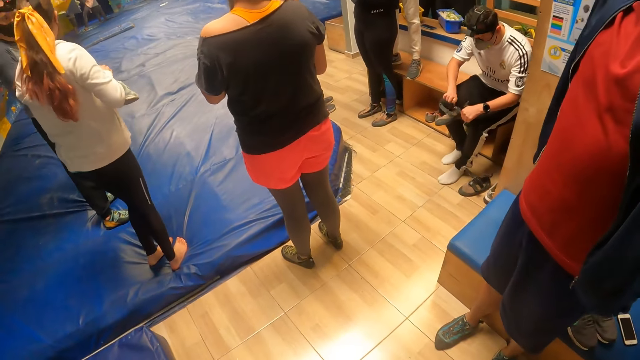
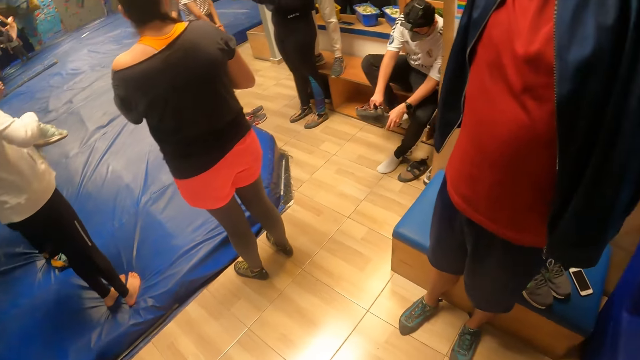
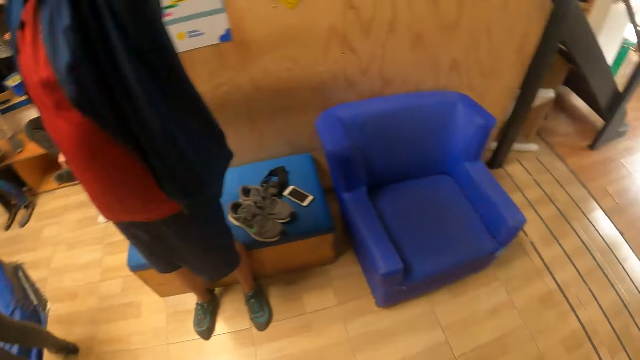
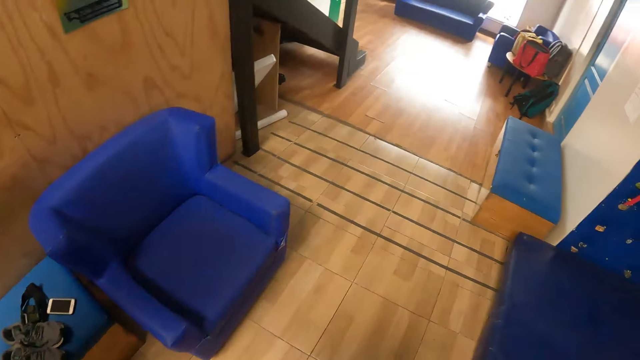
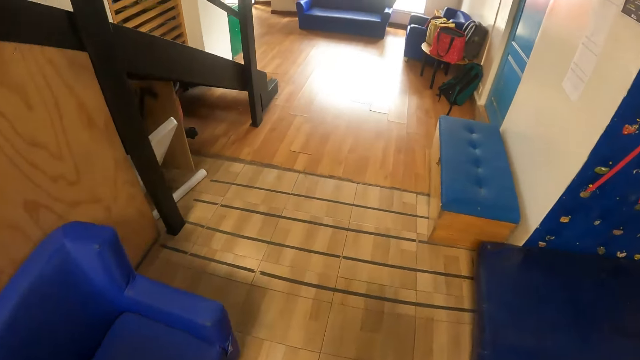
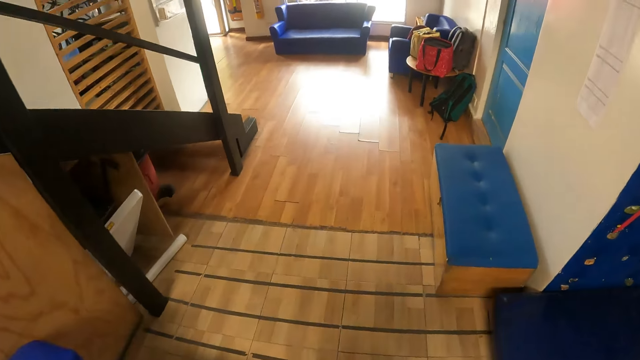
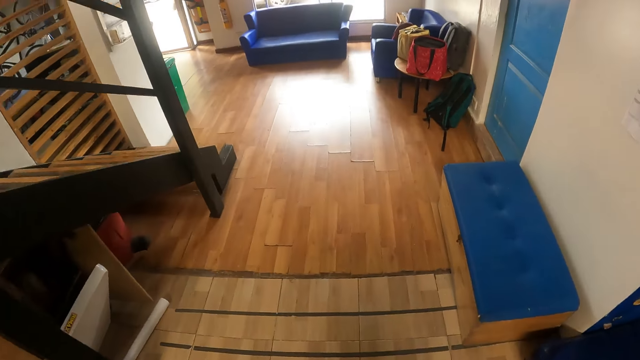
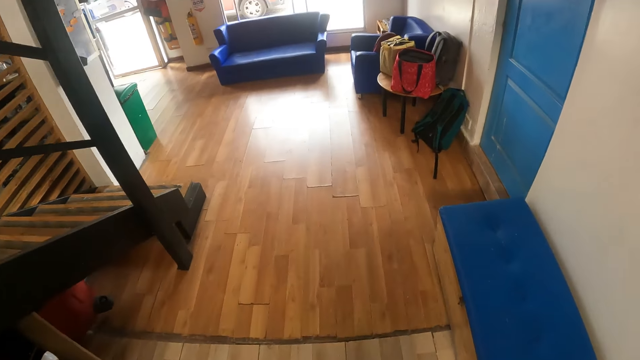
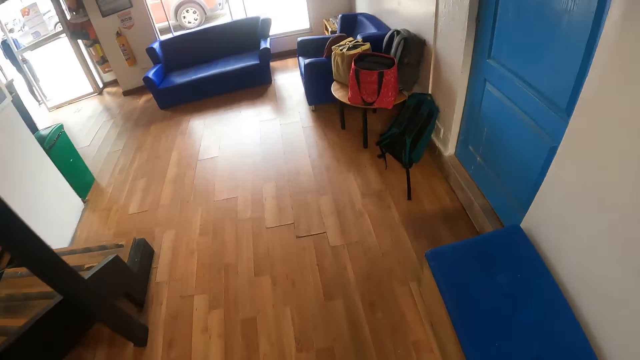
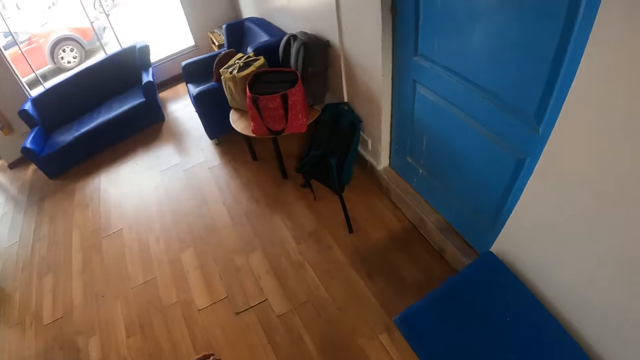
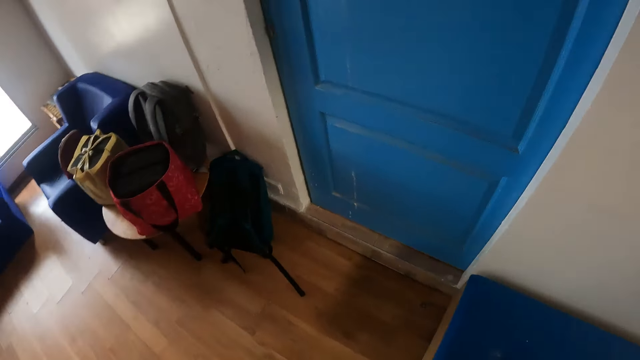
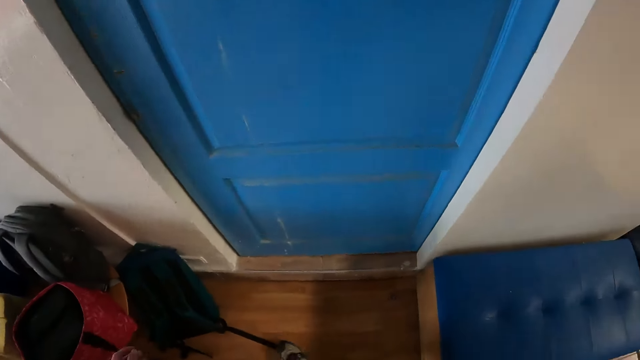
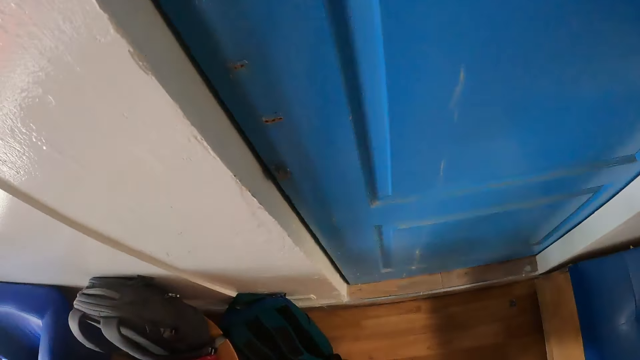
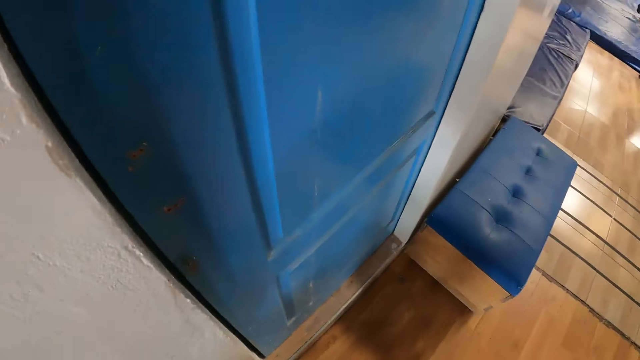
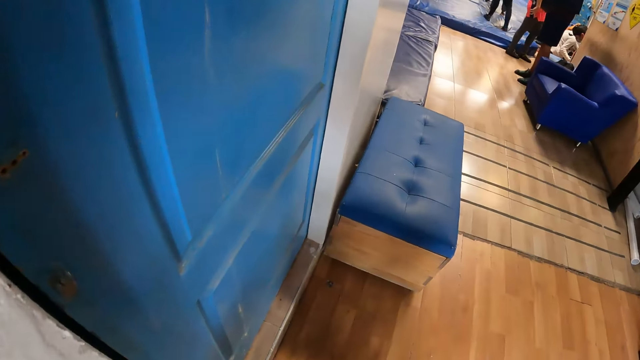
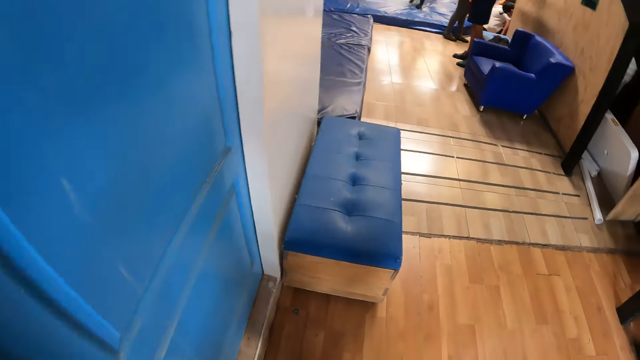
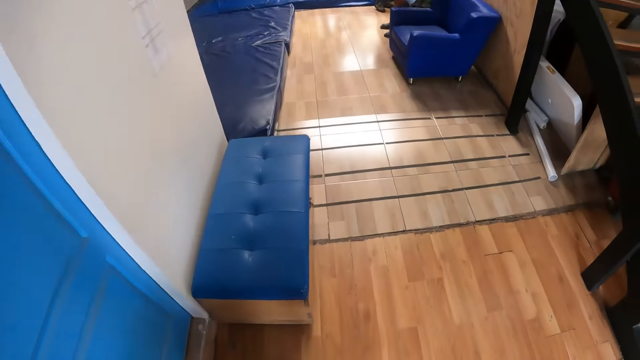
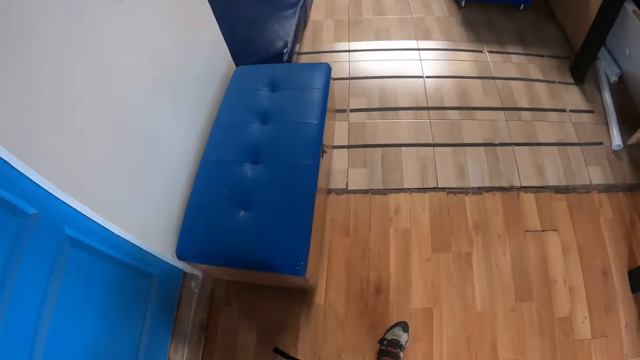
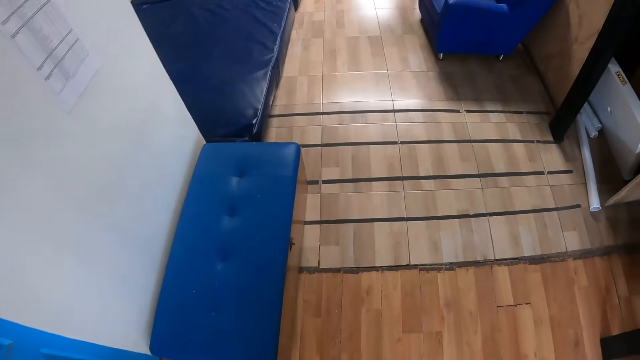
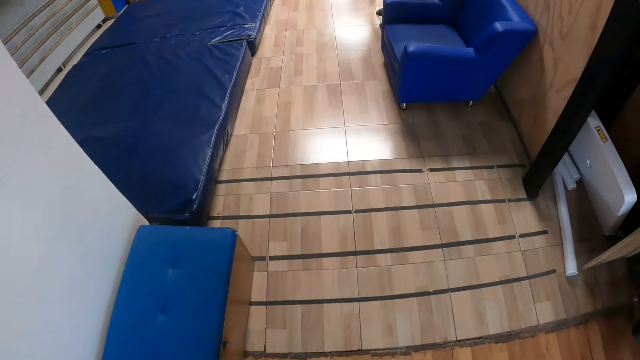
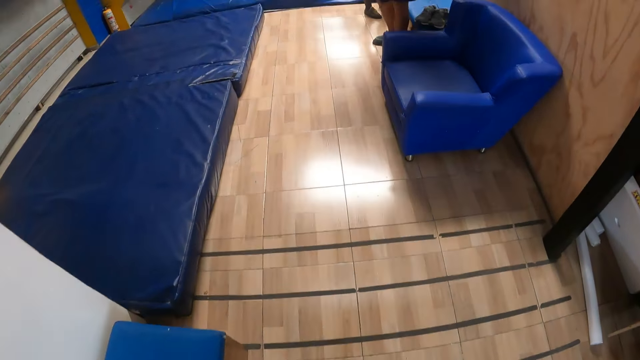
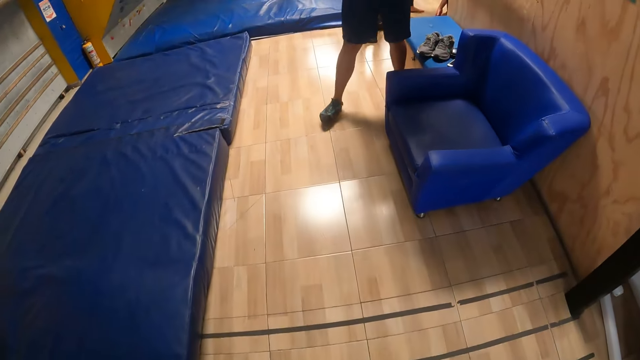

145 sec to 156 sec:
The camera wearer walks around. They turn to the side. They walk around.

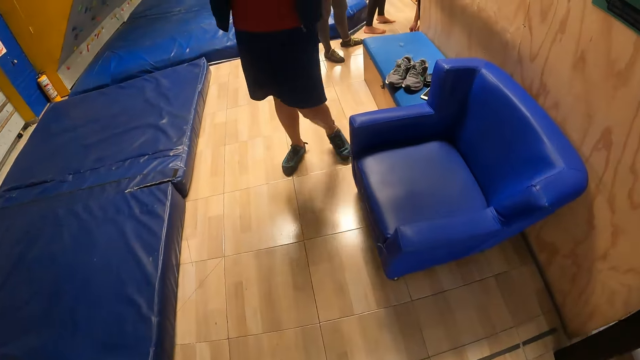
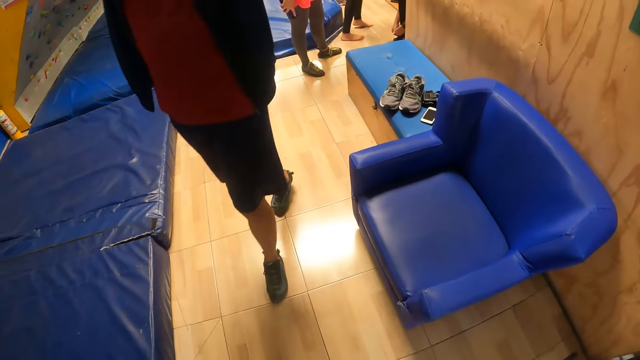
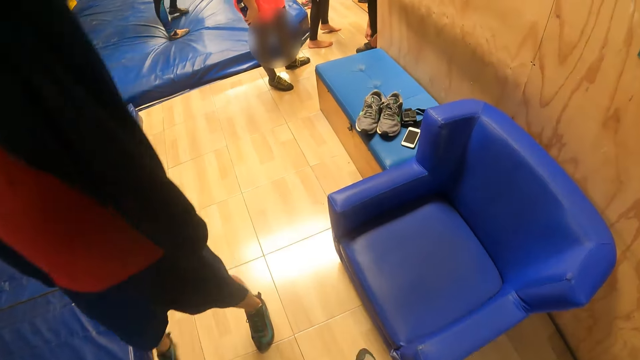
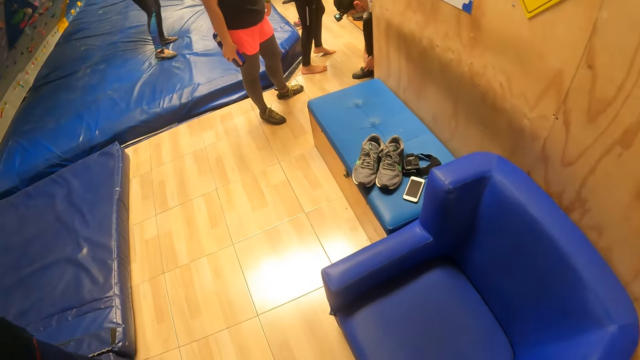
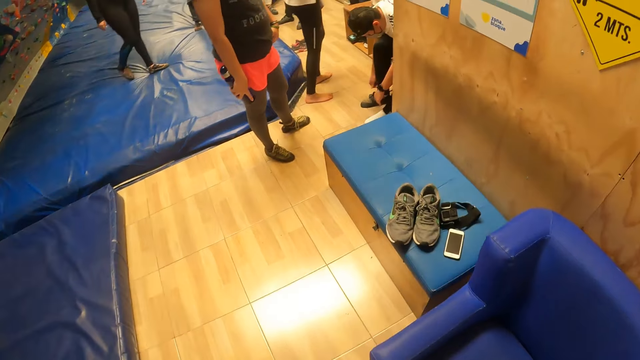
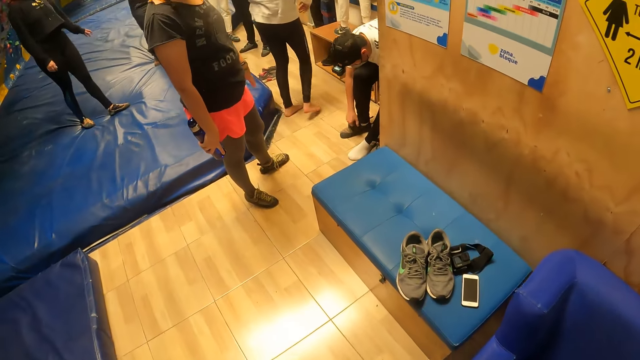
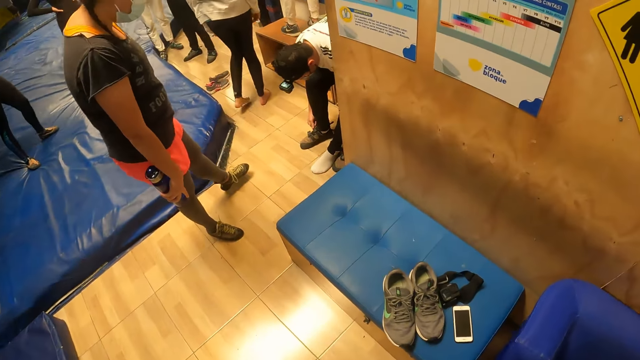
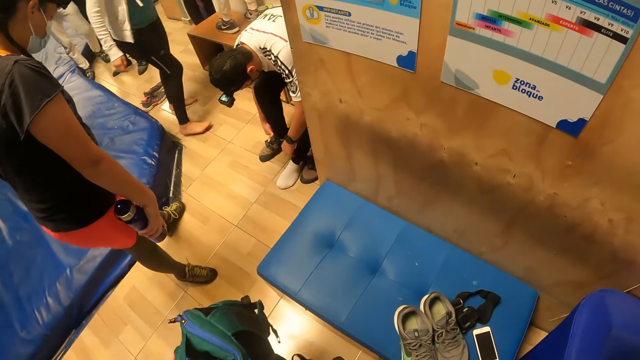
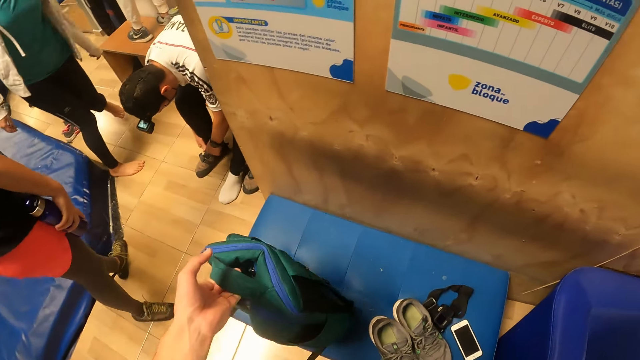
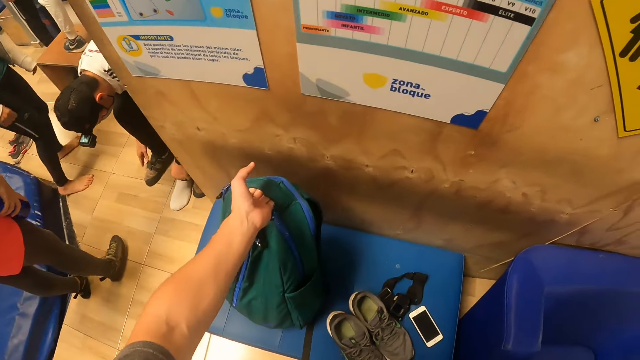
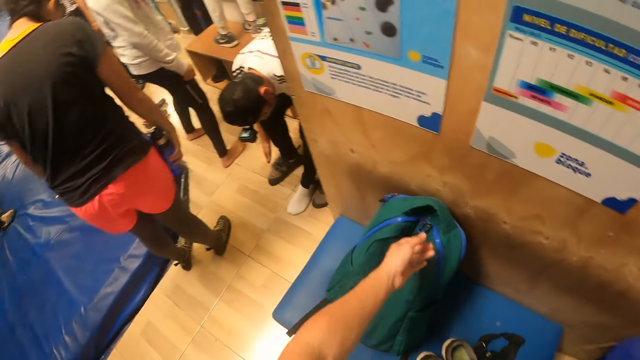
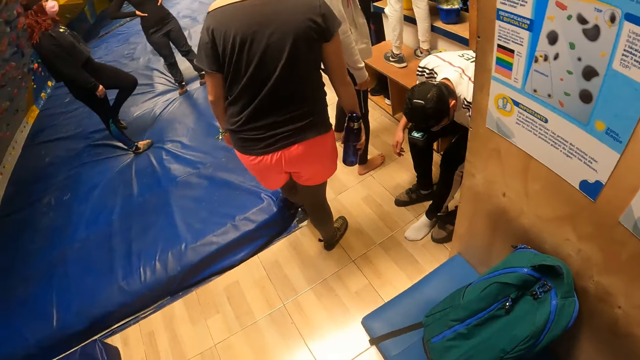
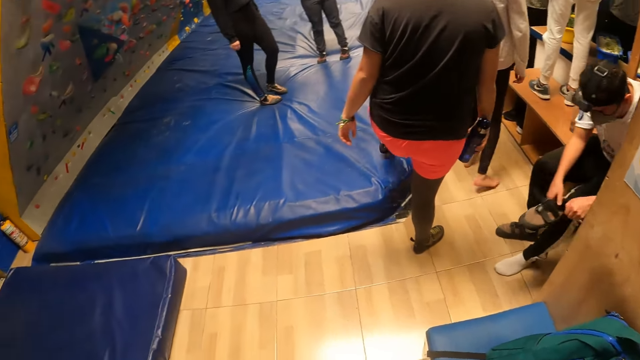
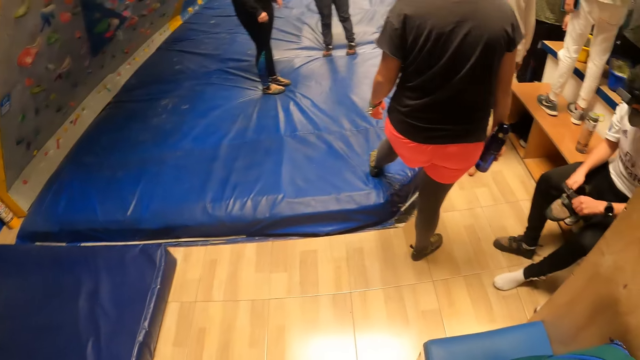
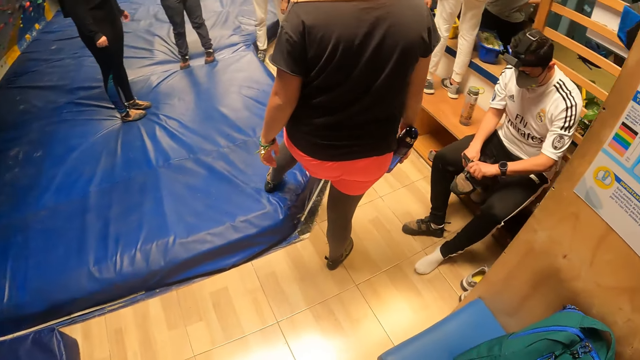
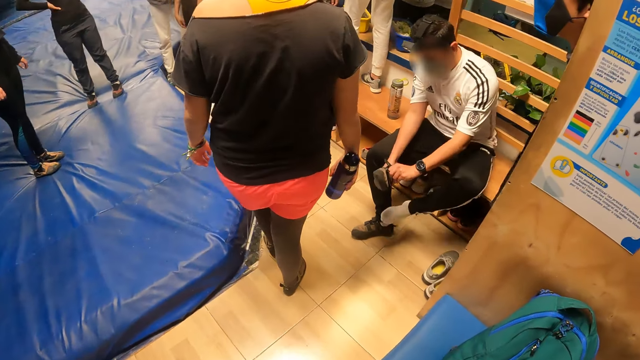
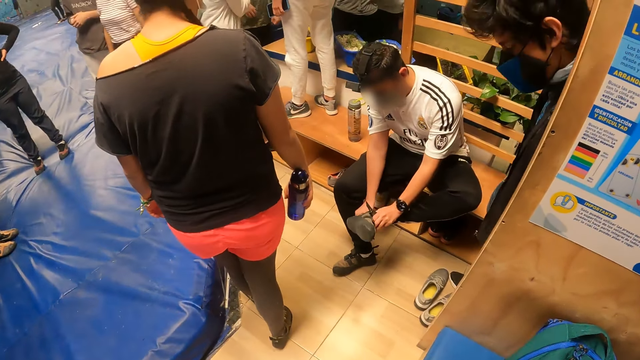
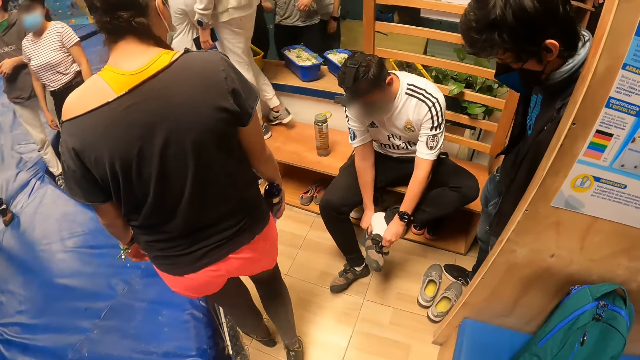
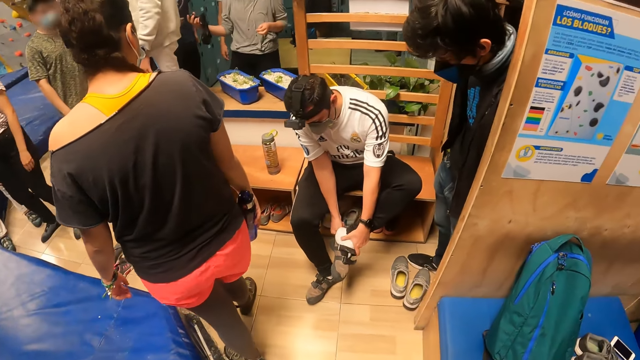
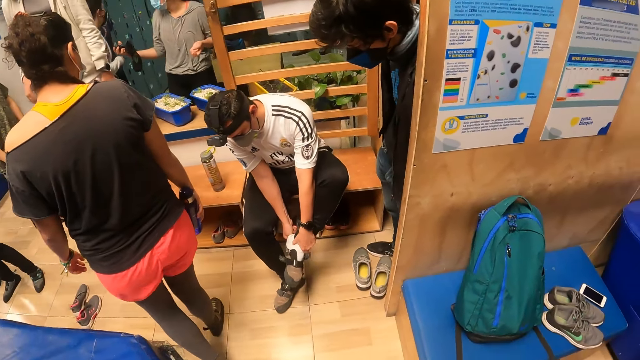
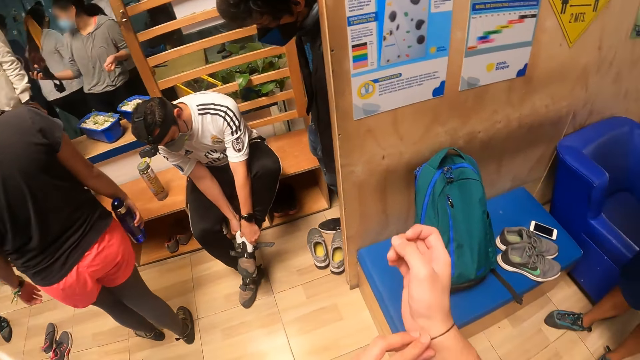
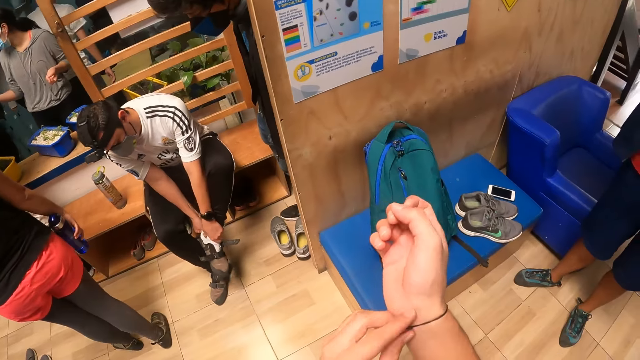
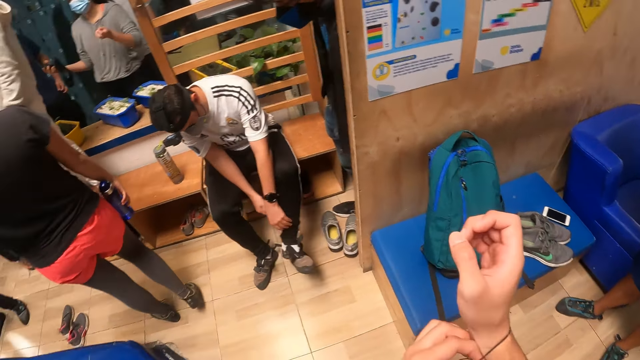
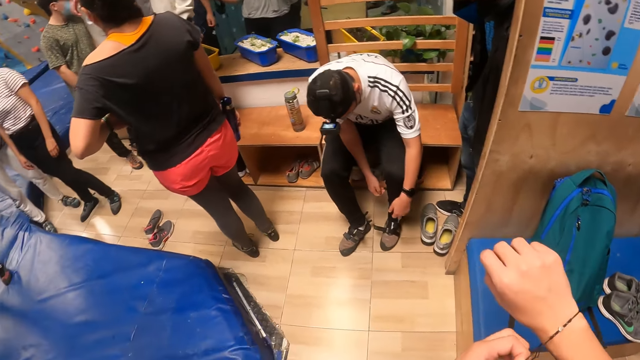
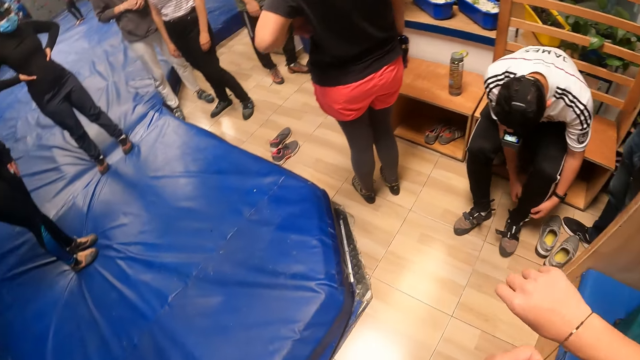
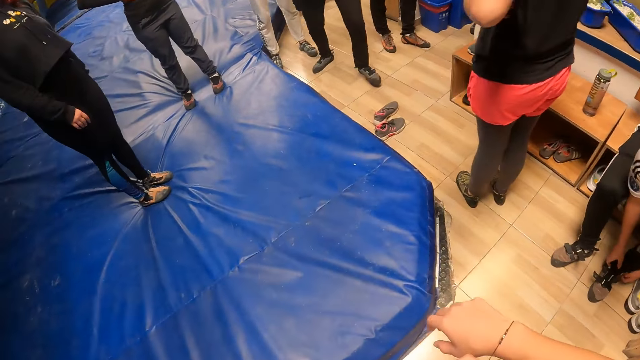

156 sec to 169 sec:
A person walks around. The camera wearer walks around. She holds a bag with her left hand. She drops the bag on the chair with her left hand. She turns to the side. She walks around. She adjusts a wrist band on her right hand with her left hand.
